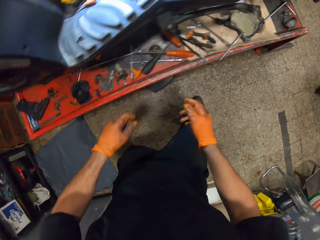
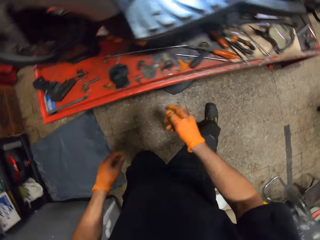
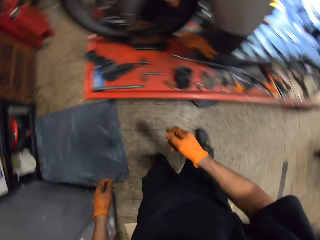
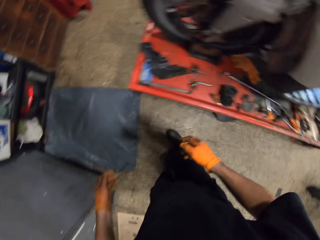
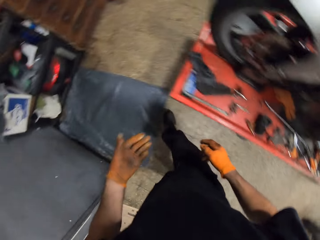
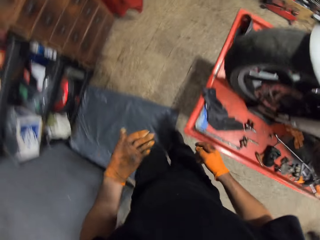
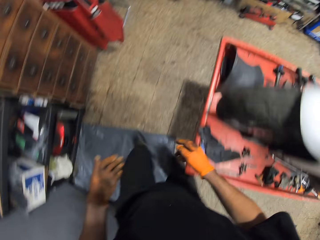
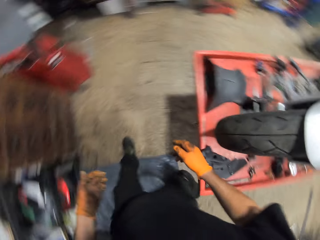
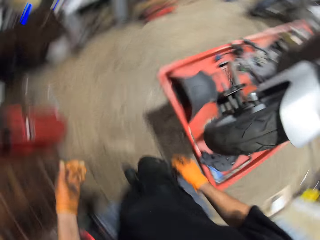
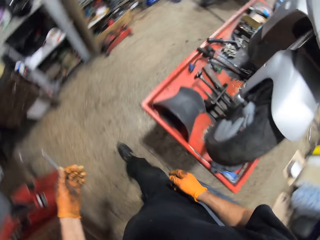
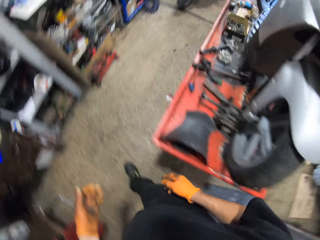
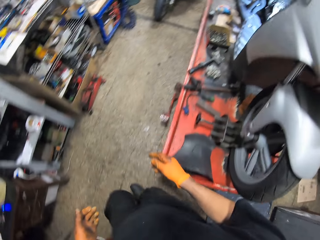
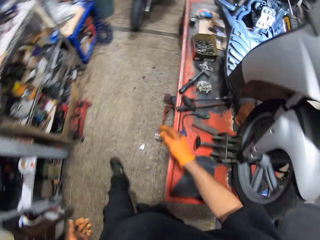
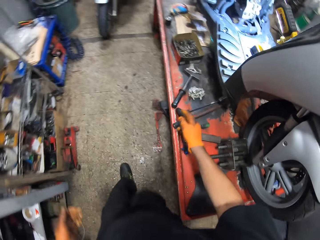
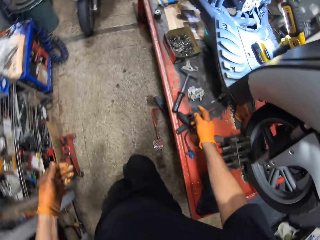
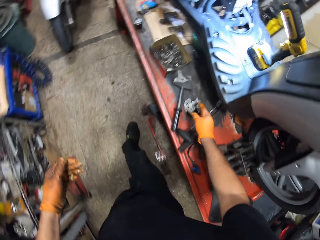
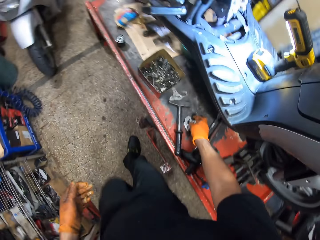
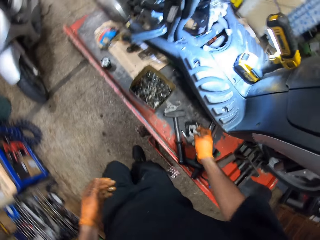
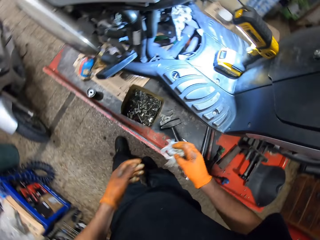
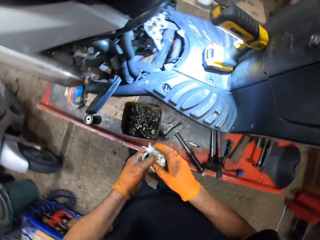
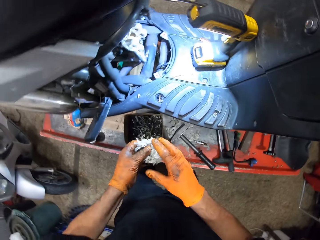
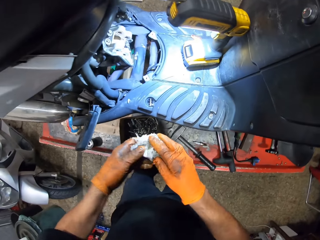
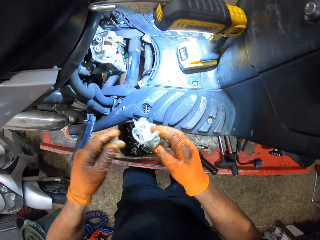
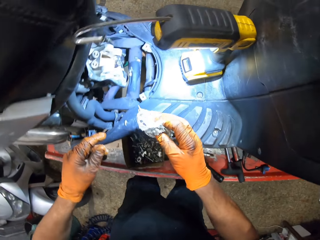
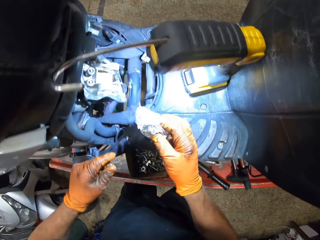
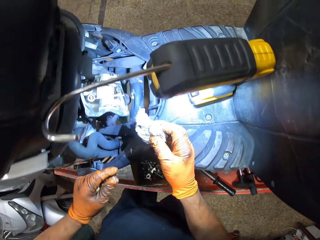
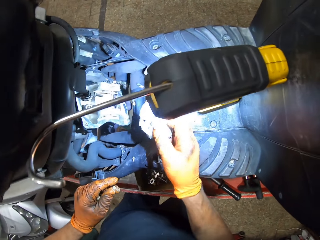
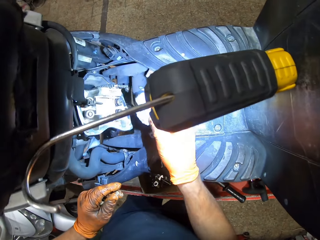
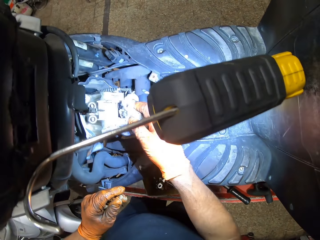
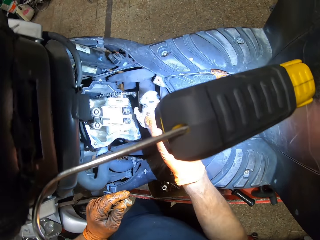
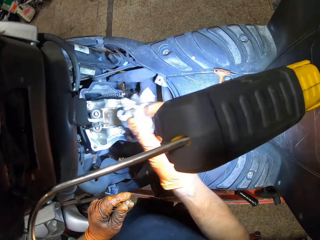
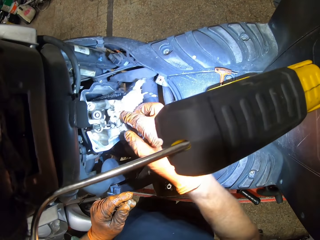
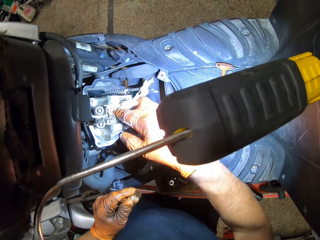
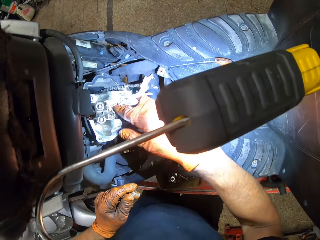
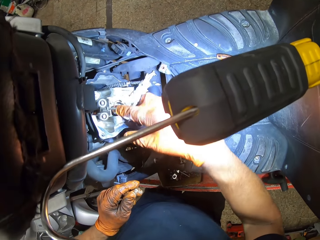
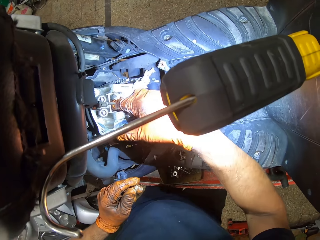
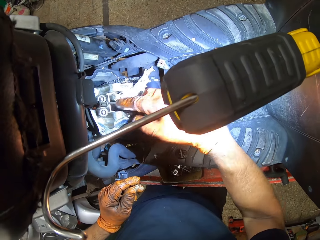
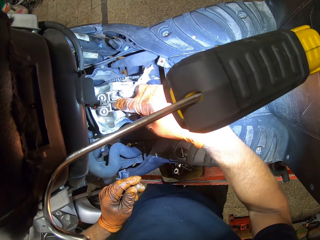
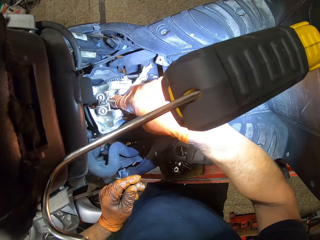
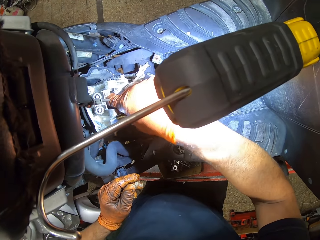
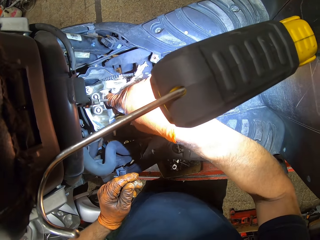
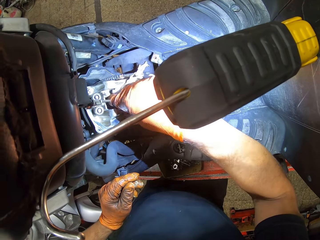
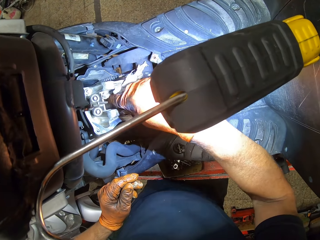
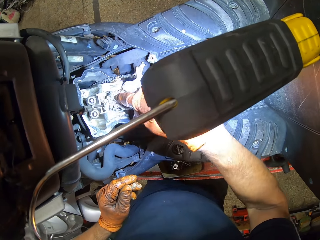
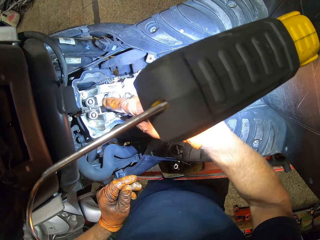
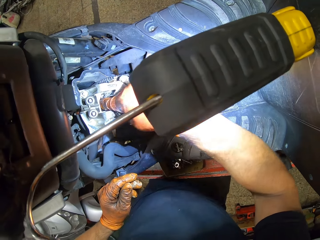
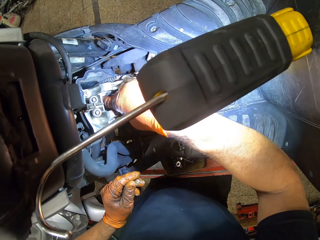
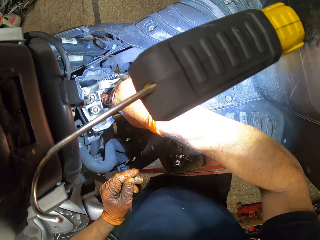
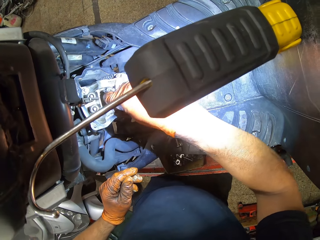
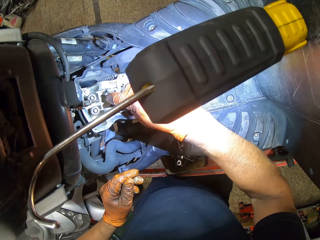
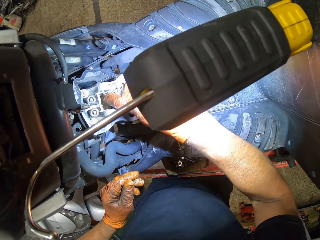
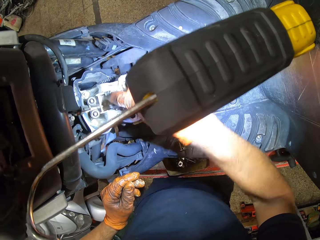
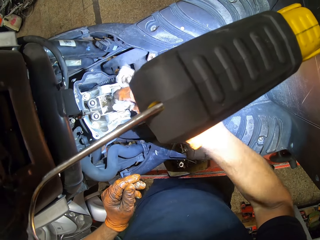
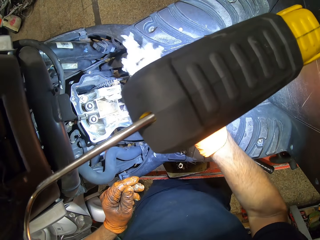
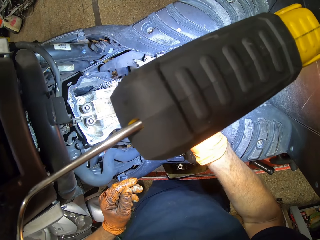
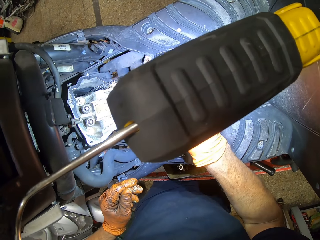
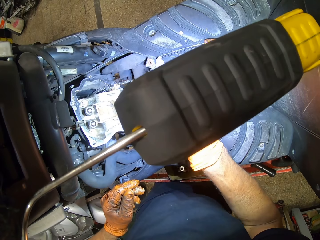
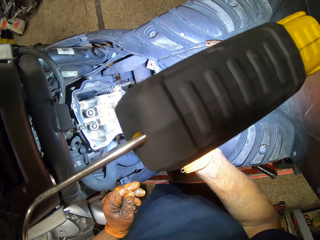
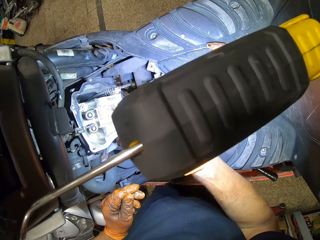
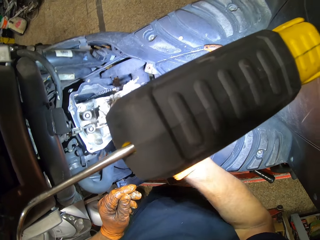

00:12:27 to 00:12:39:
The camera wearer walks around the room. He picks up a tissue from the work table with his gloved right hand. He holds the tissue in both gloved hands. He cleans the engine block with the tissue in his gloved right hand.

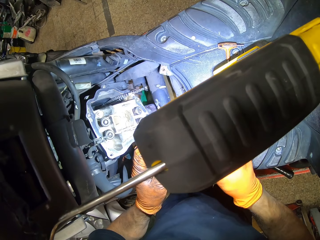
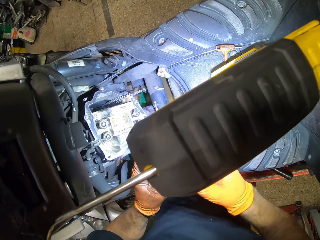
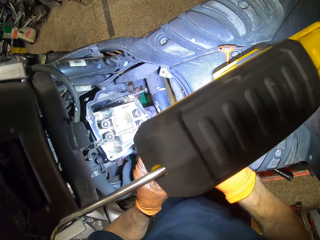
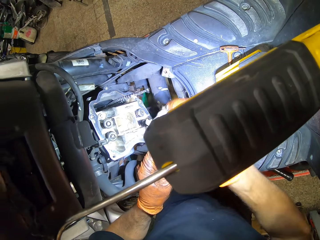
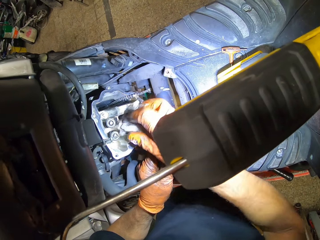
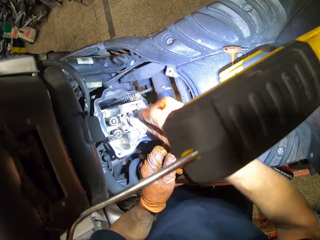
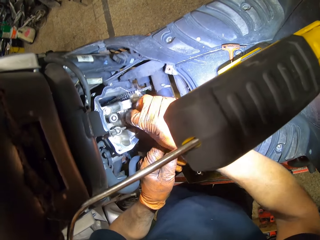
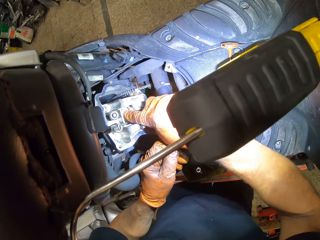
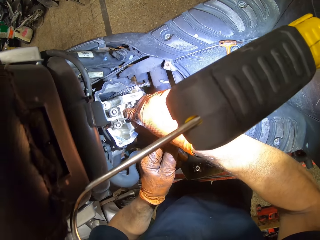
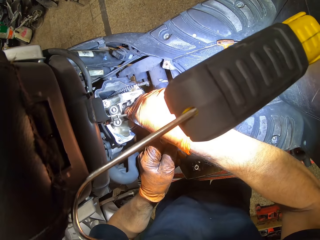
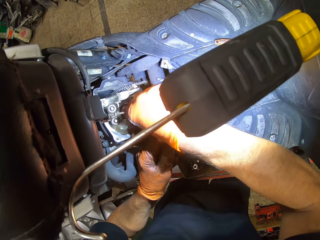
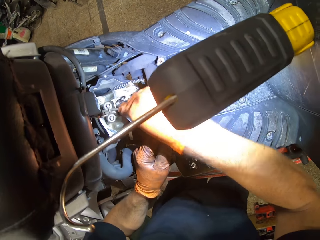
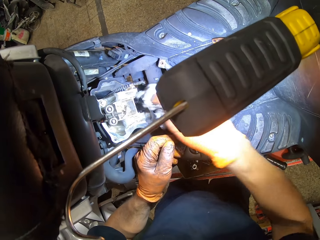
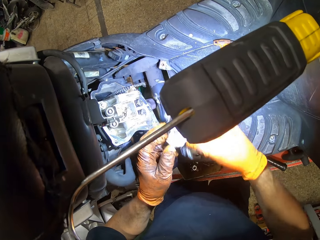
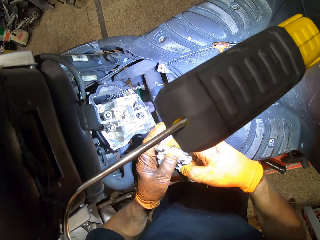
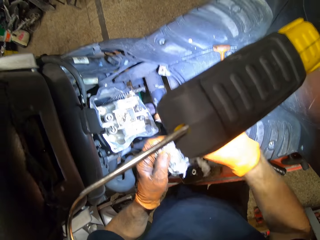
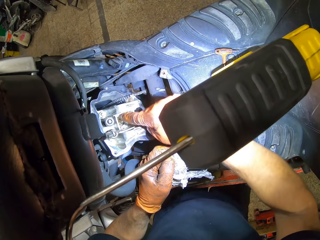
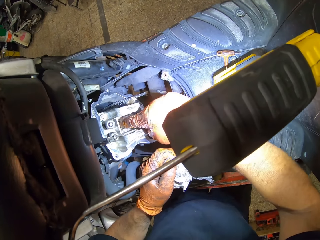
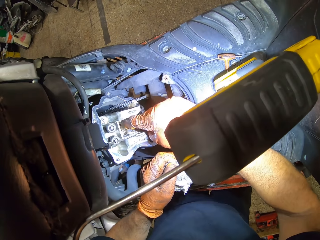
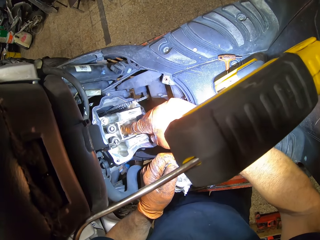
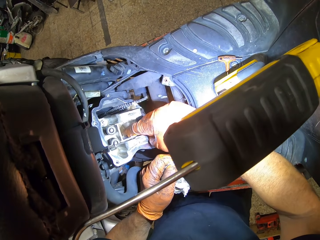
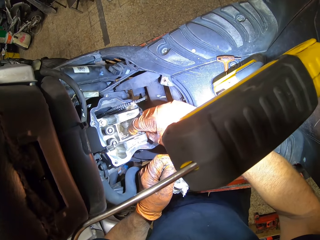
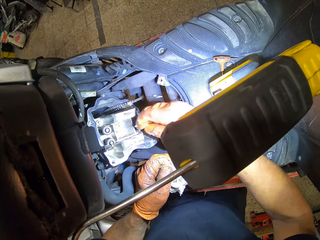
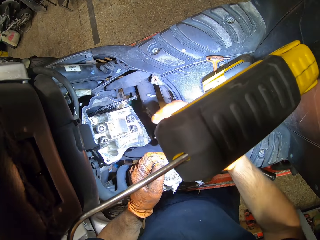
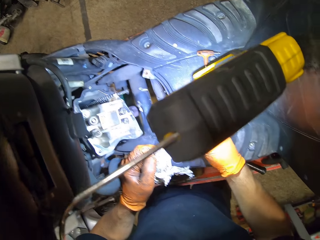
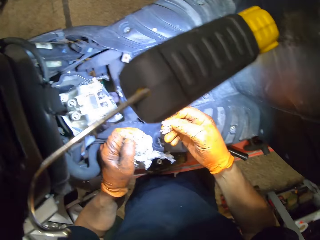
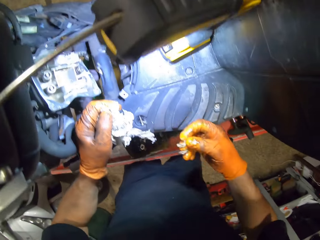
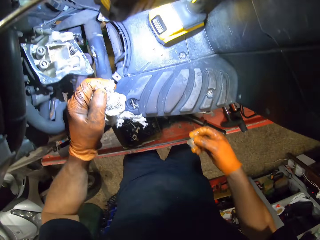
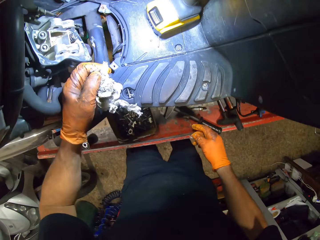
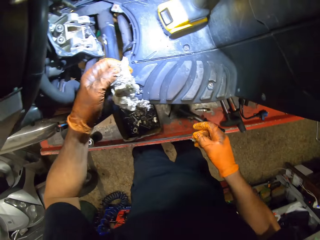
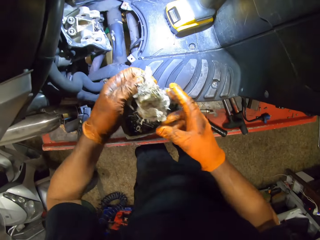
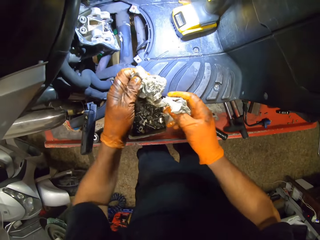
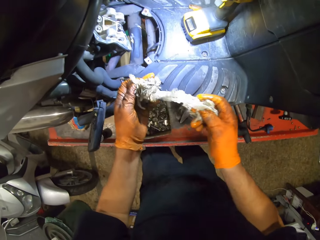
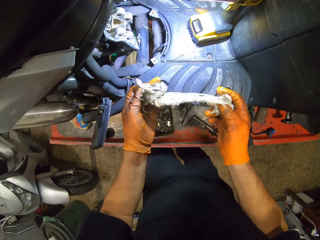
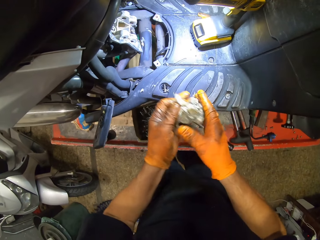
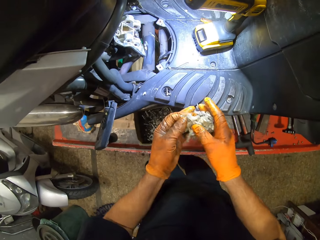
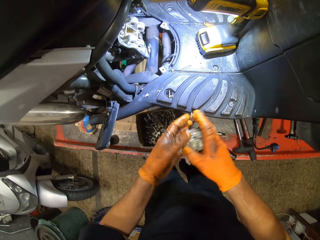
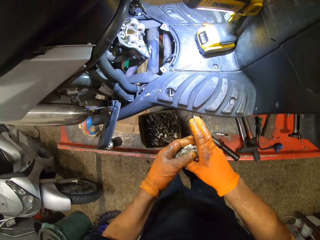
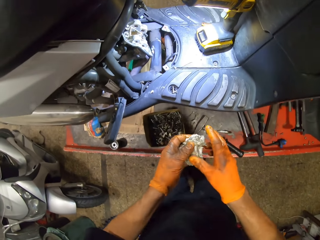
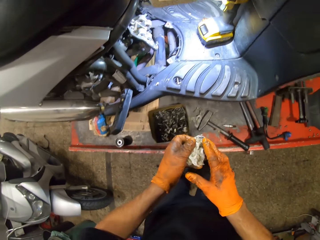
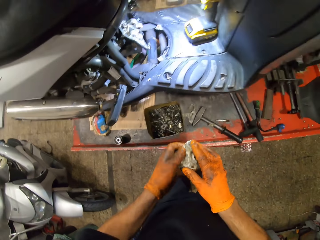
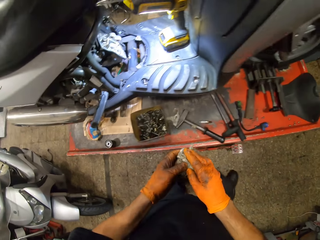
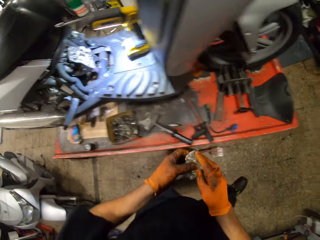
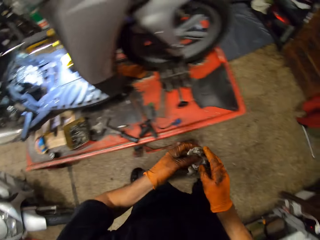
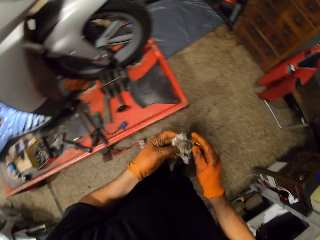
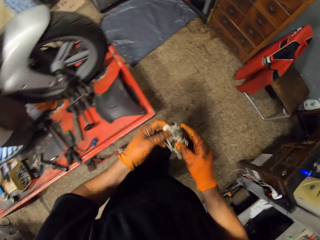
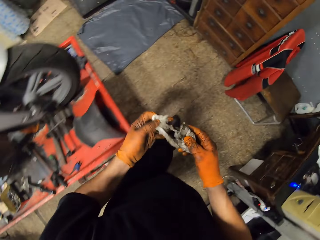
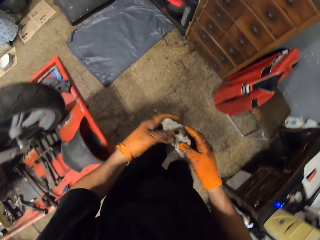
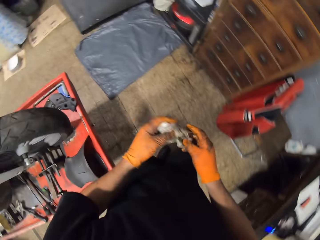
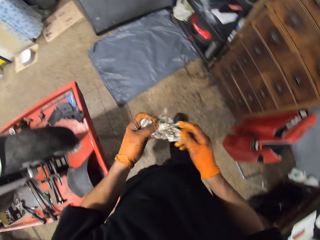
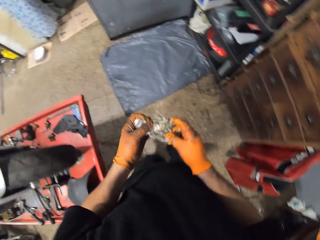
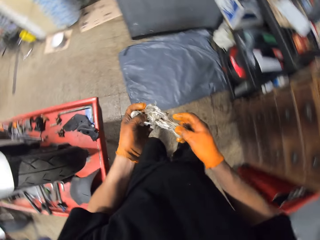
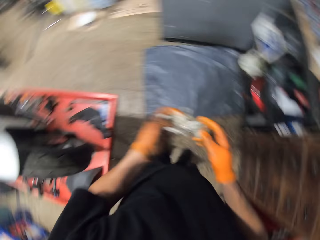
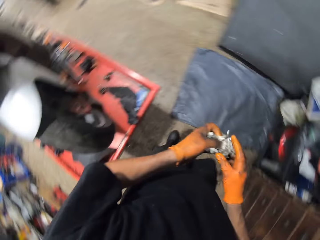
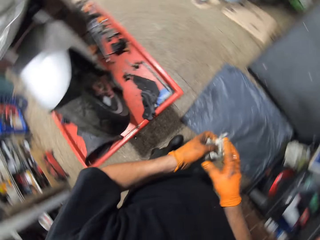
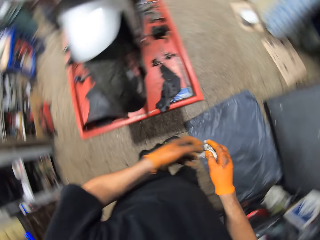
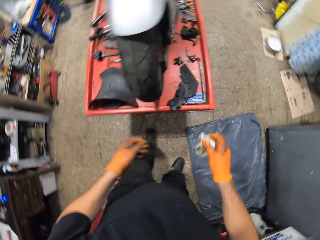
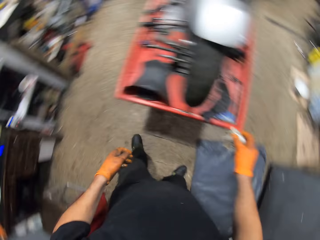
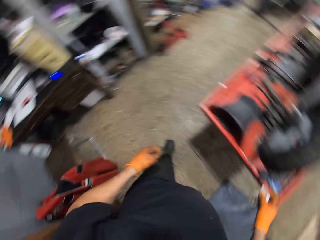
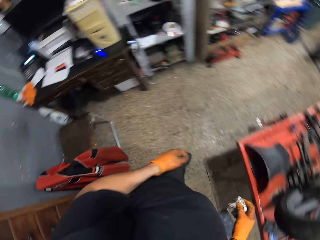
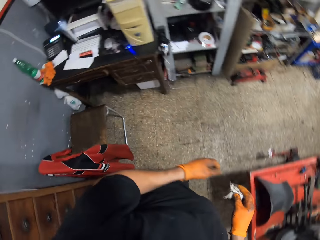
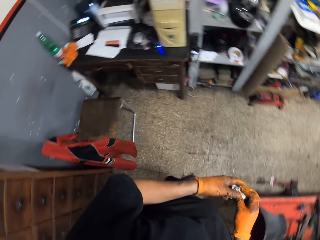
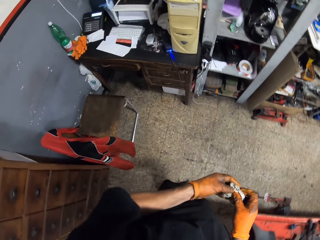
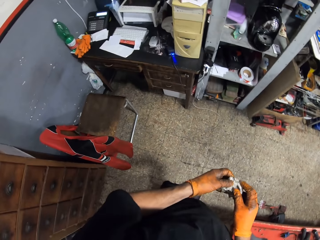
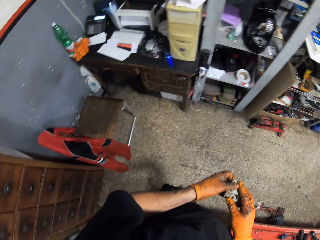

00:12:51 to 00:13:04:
The camera wearer holds the tissue in both gloved hands. He inserts his gloved right hand finger in the engine block. He holds the tissue in both gloved hands. He walks around the room.
